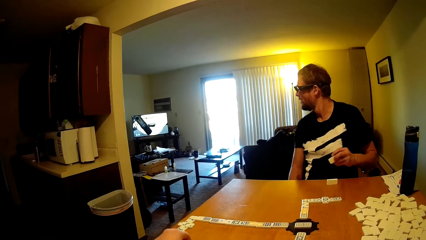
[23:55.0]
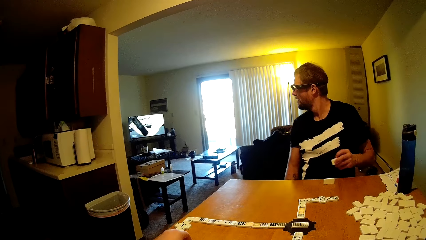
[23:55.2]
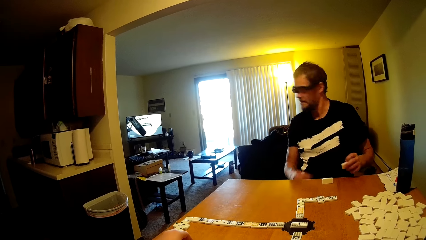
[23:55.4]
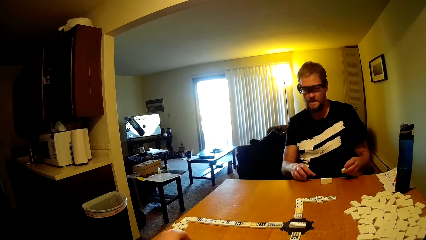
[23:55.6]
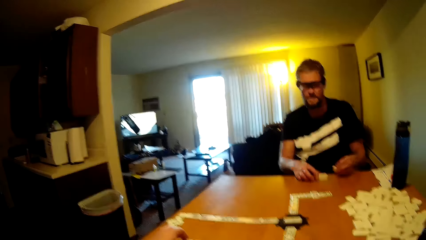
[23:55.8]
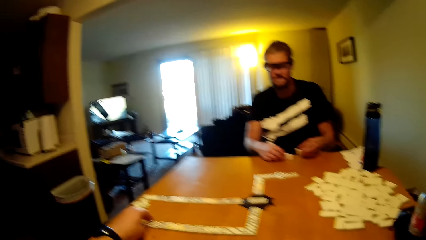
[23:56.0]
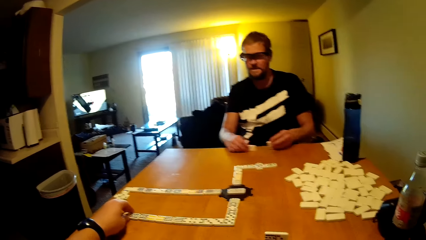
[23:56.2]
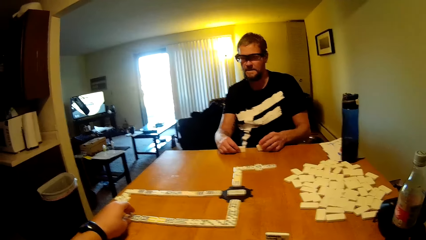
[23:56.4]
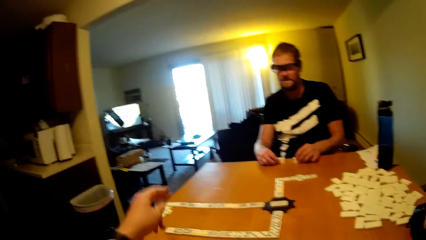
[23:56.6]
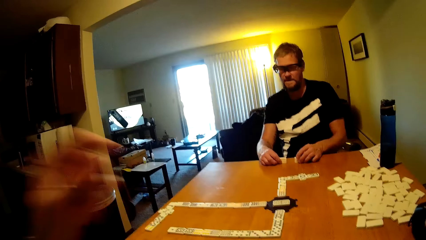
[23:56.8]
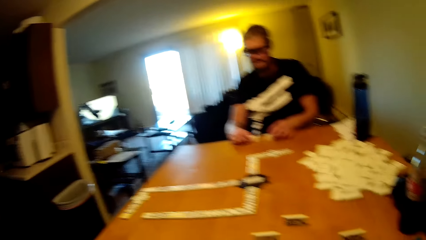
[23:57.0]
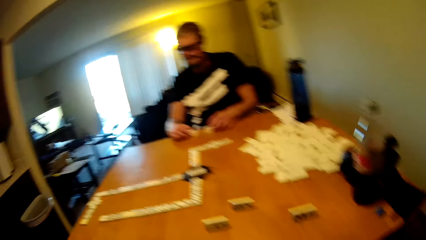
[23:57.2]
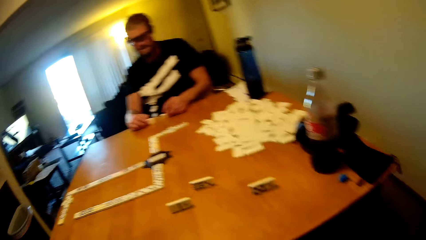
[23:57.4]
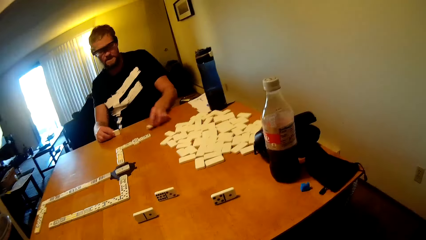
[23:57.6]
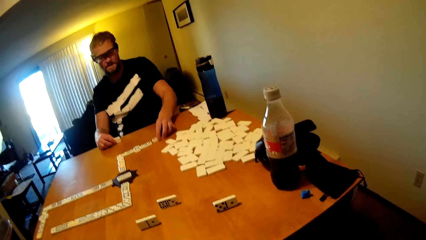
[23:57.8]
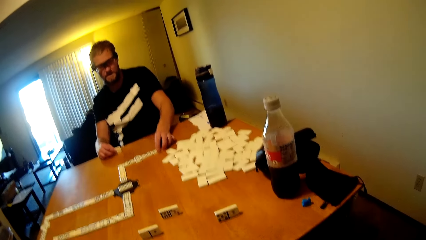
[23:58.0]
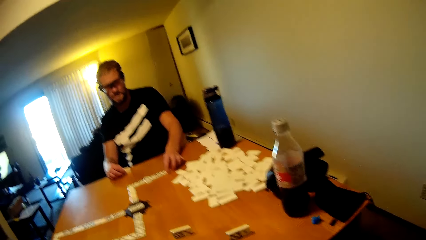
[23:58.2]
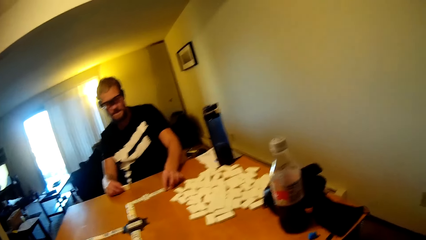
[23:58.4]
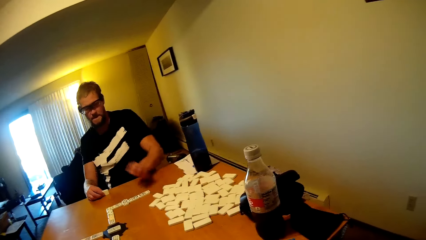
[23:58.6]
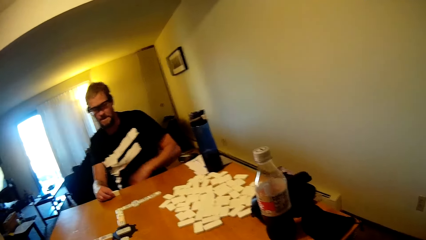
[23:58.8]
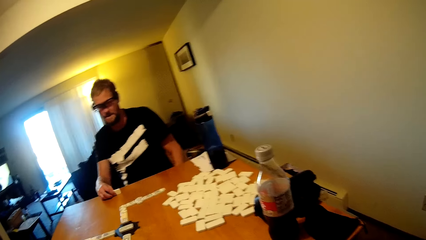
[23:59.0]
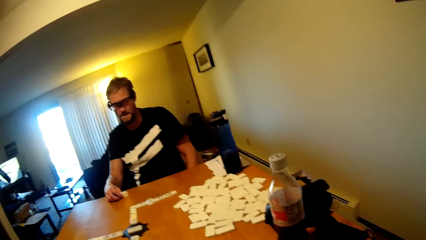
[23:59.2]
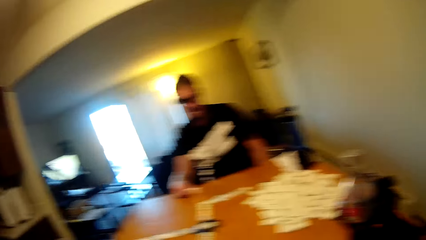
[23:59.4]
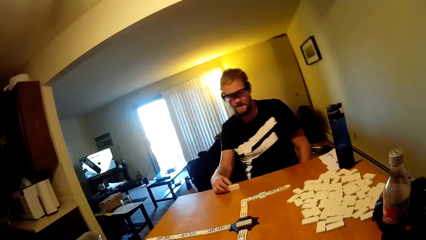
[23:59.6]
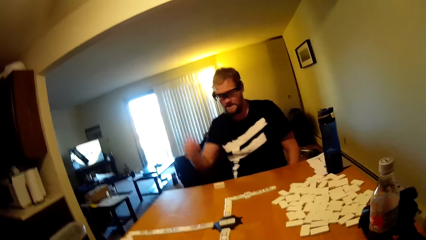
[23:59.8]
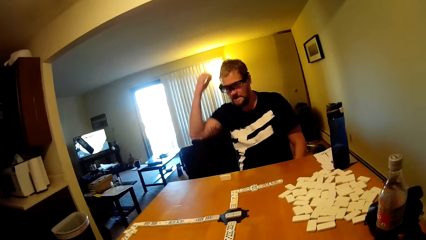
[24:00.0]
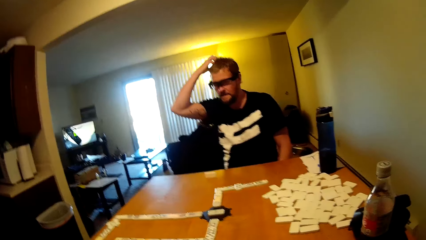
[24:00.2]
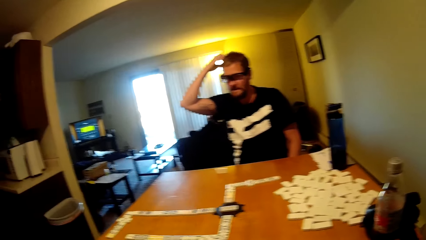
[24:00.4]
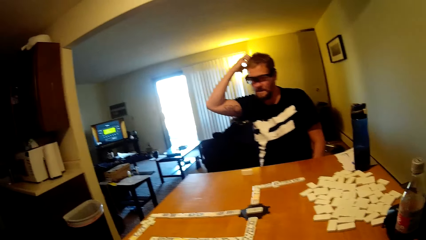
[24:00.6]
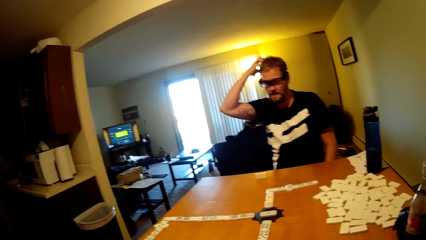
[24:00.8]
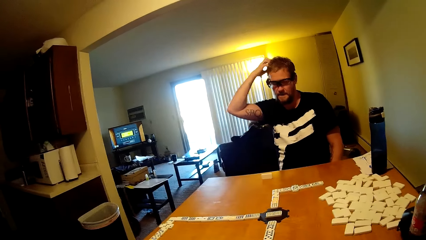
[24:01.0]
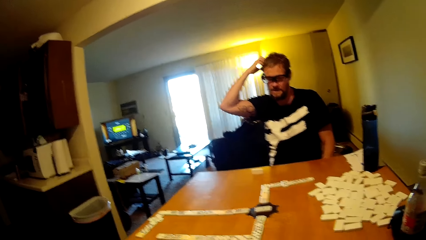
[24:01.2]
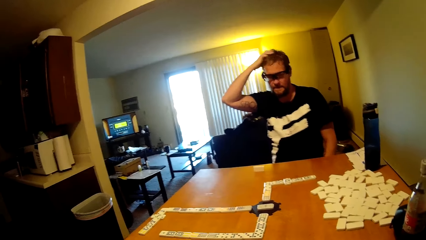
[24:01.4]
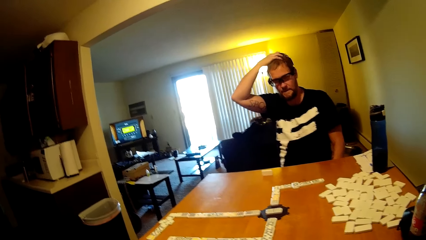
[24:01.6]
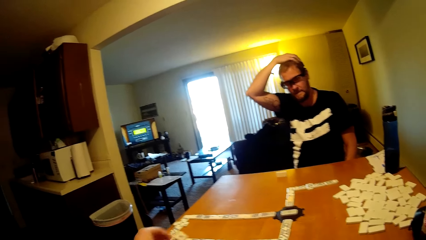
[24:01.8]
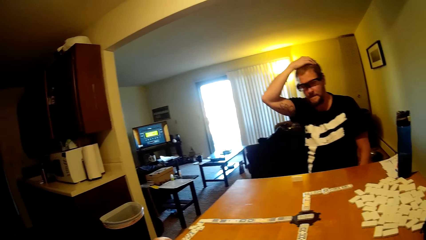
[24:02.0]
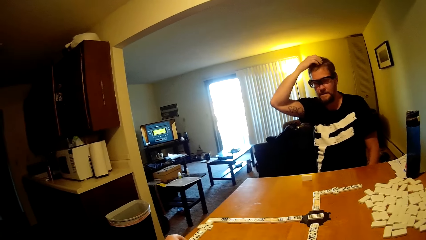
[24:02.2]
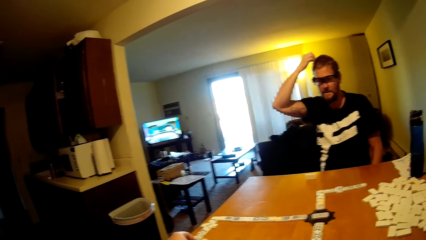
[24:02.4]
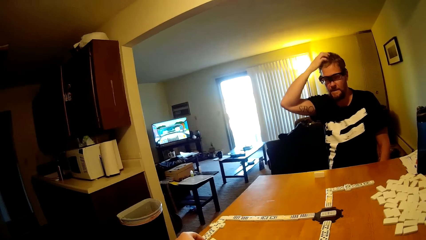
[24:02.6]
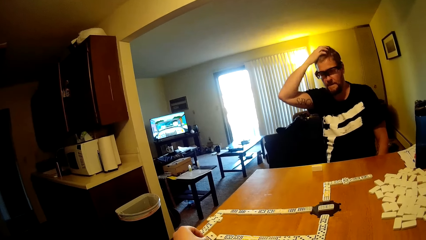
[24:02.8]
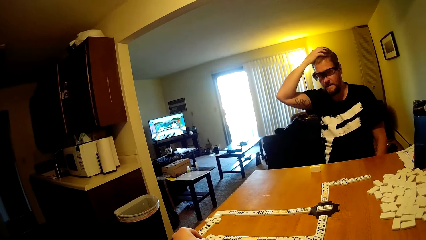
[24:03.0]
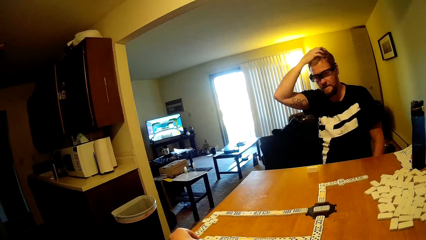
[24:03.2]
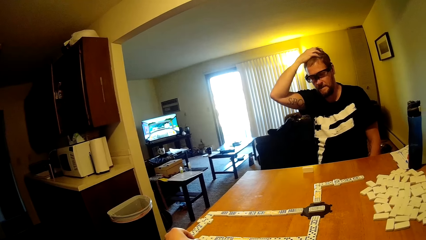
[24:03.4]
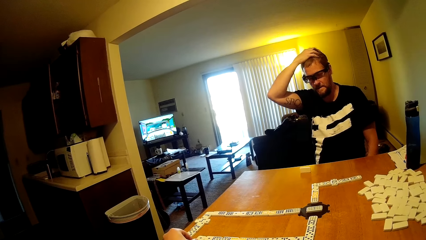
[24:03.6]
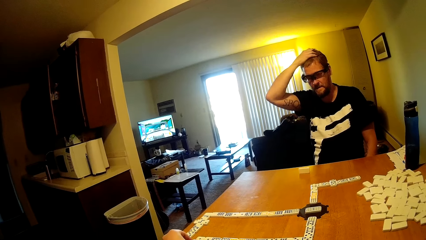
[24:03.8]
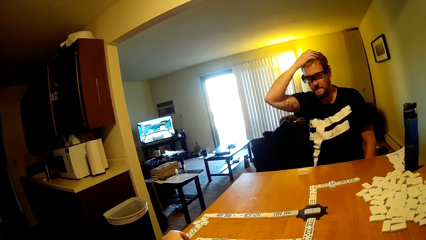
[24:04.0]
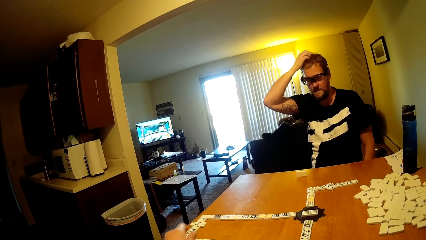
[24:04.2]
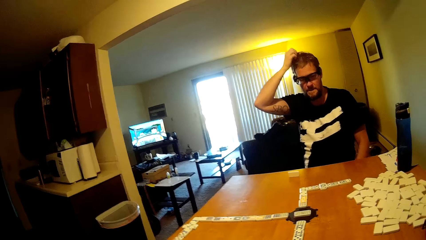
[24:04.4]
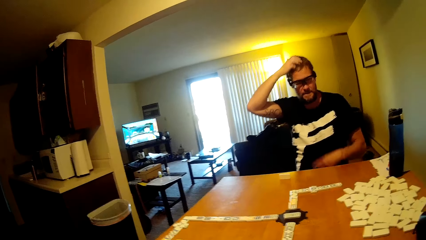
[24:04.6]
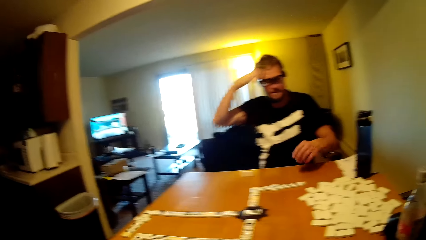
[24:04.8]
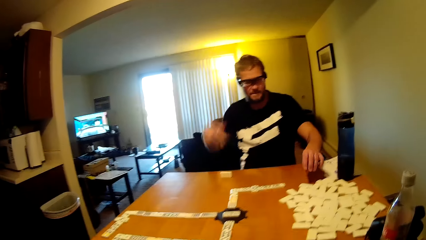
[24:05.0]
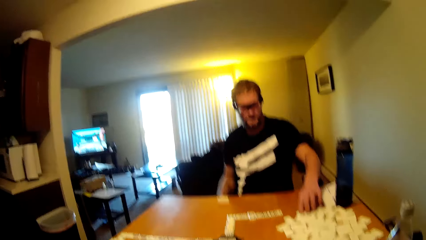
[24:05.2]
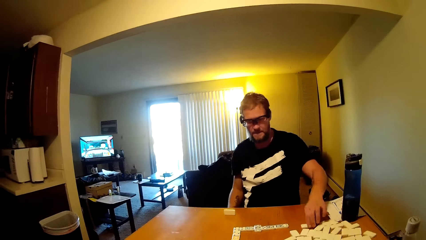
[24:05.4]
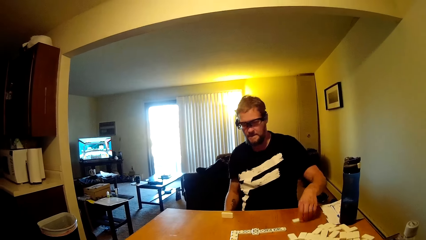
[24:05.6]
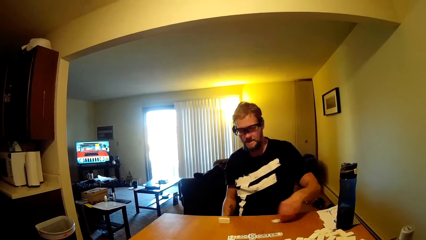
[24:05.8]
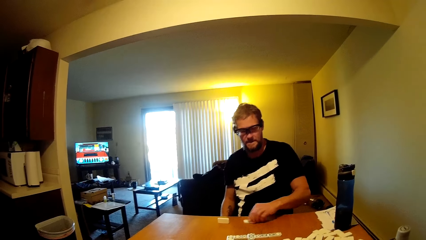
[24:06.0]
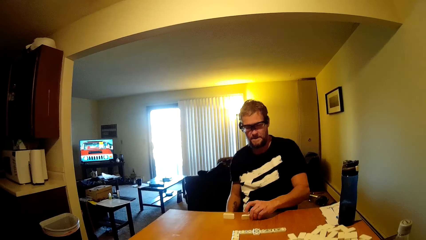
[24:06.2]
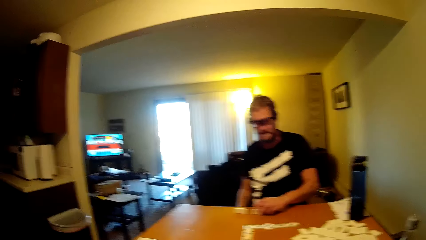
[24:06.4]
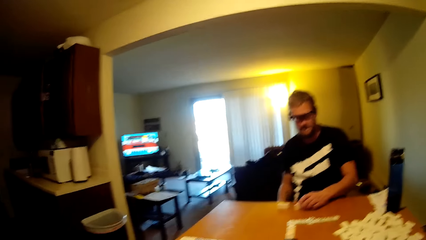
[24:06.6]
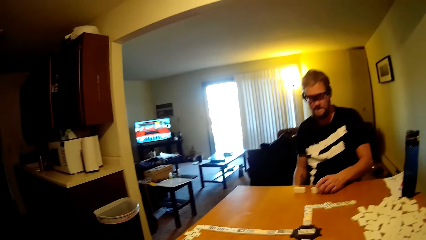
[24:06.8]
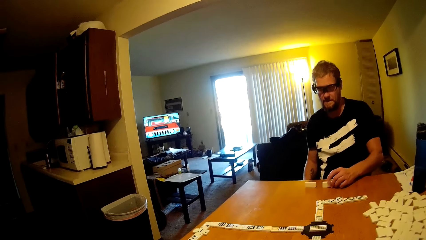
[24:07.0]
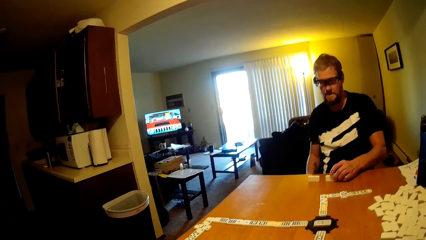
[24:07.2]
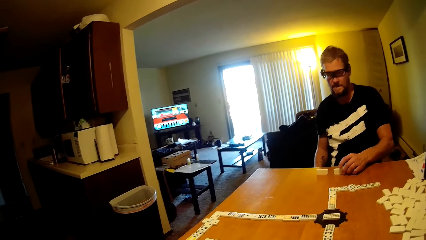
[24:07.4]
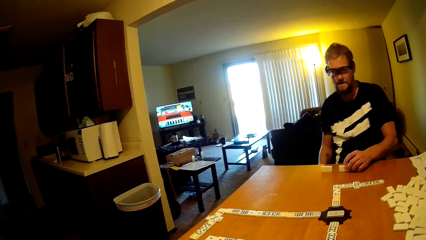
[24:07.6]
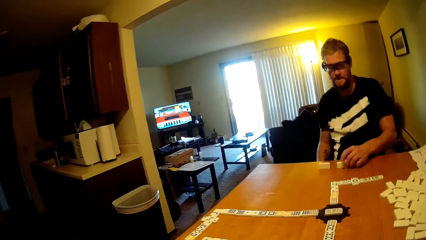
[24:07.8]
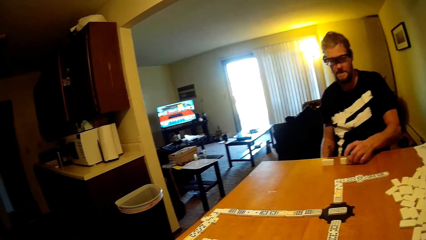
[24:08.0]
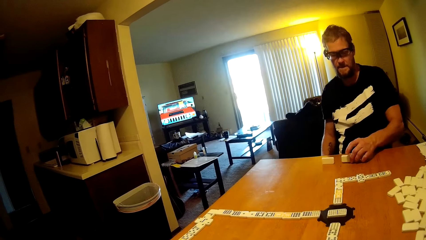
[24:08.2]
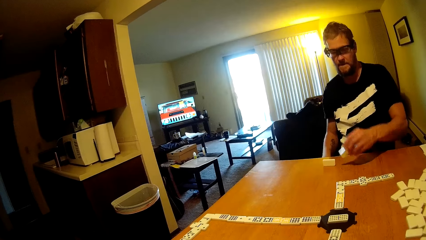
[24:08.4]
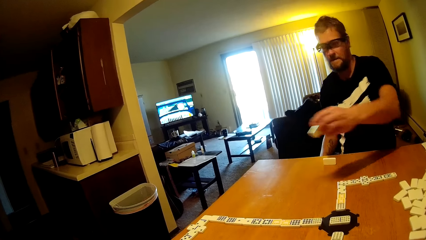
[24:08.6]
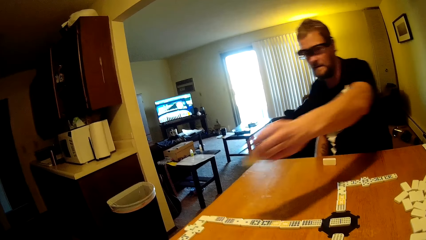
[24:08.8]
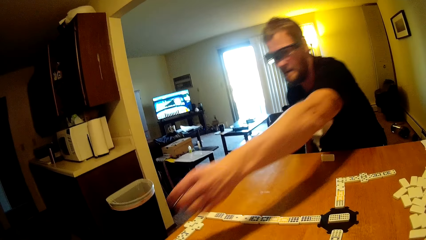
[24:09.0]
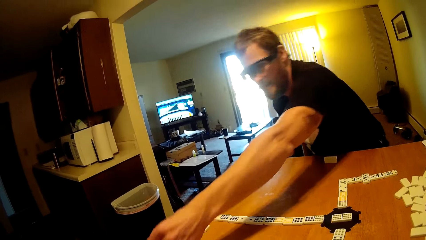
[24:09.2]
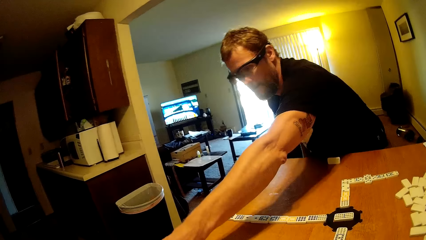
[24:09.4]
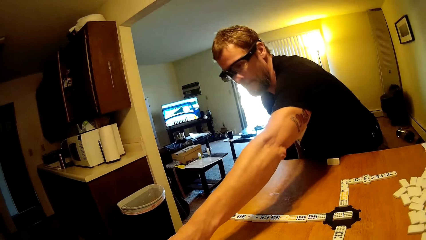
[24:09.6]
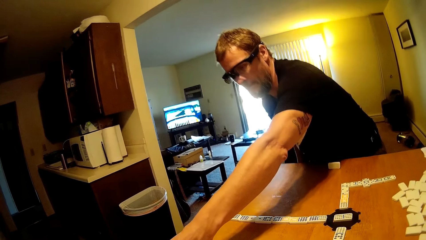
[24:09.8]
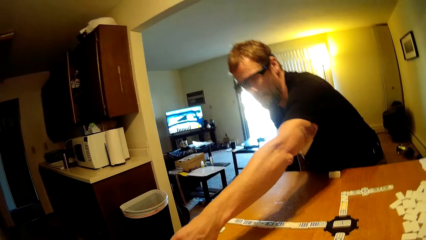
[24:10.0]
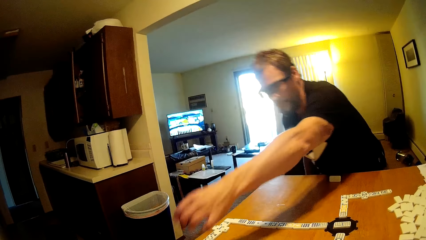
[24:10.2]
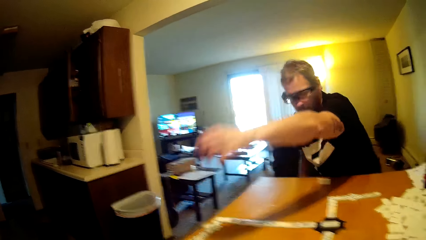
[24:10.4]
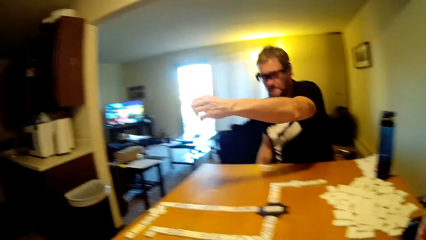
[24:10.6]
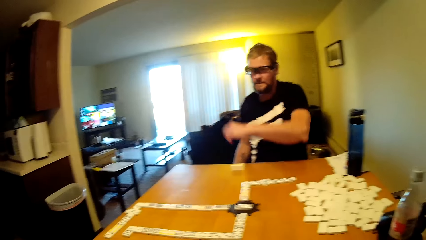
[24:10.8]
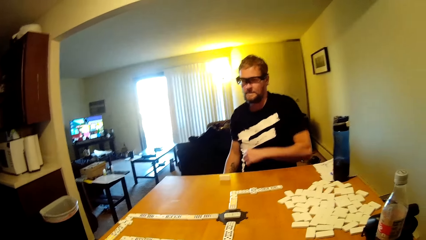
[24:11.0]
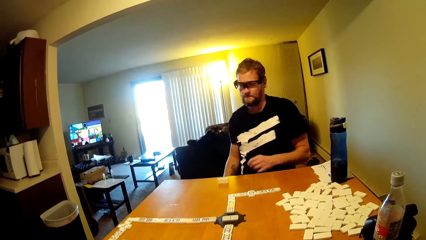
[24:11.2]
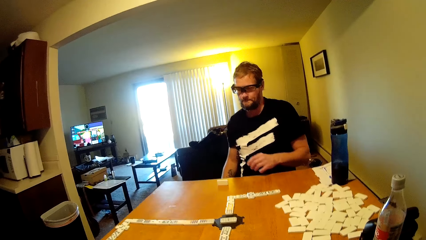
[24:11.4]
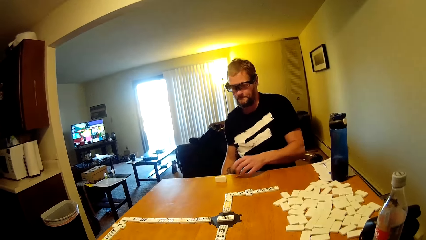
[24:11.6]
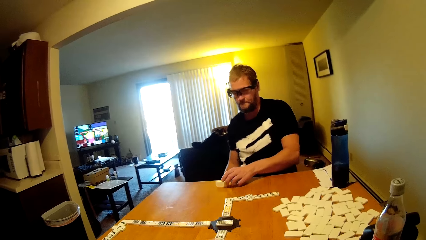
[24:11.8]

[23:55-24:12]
The camera wearer plays the domino tile. A person watches television. The person plays the domino tile, takes the dominoes card, puts the dominoes card on the table, touches the head and scratches the head. The camera wearer plays the domino tile and takes the dominoes card. The person takes the dominoes card and puts the dominoes card on the table. The person plays the domino tile, takes the dominoes card and puts the dominoes card on the table.
